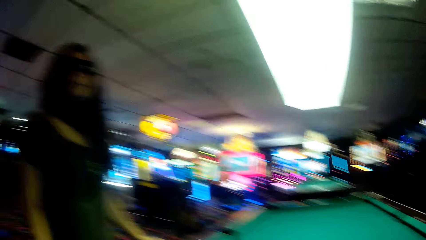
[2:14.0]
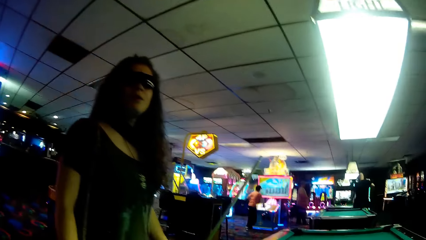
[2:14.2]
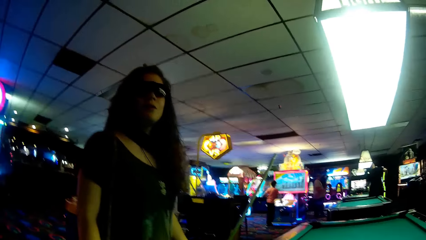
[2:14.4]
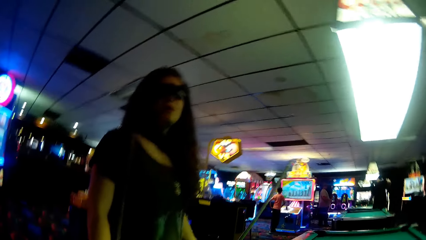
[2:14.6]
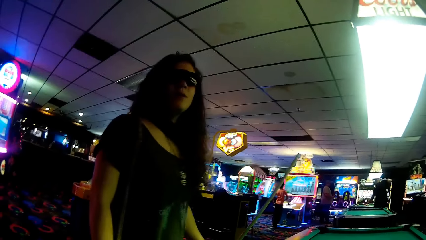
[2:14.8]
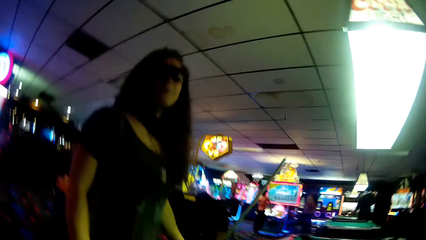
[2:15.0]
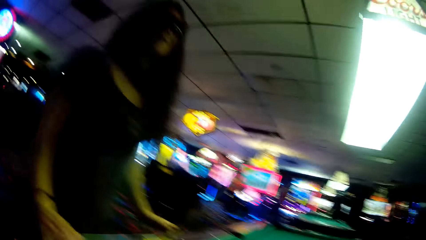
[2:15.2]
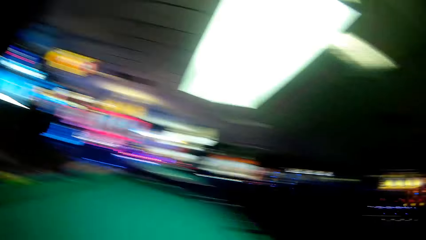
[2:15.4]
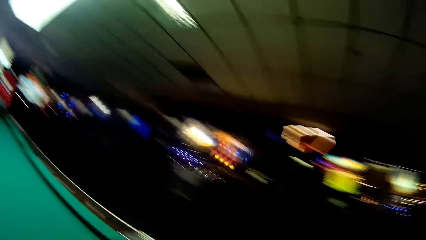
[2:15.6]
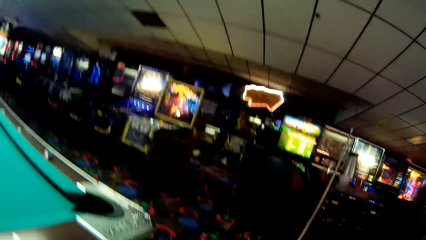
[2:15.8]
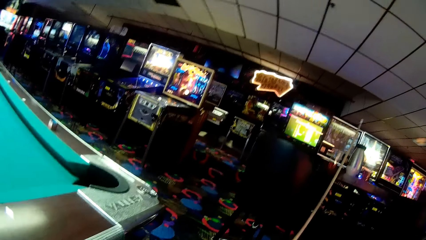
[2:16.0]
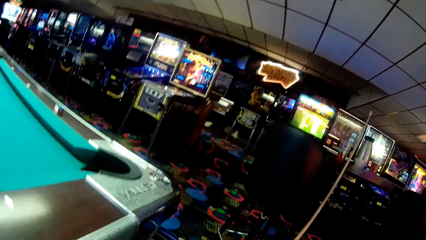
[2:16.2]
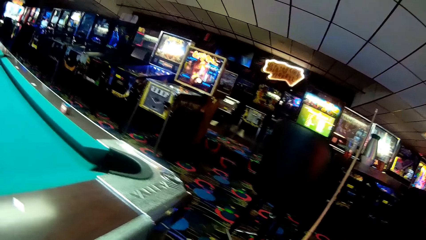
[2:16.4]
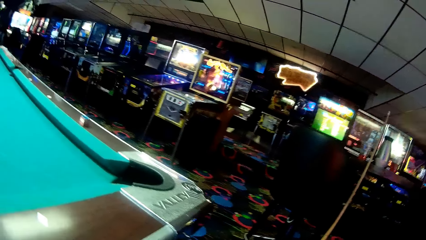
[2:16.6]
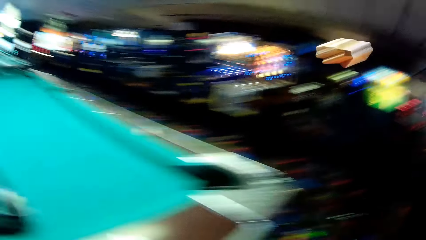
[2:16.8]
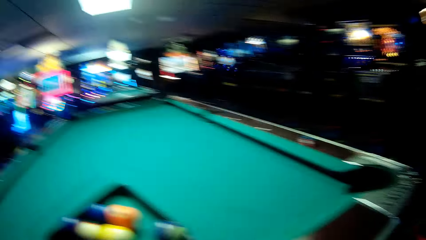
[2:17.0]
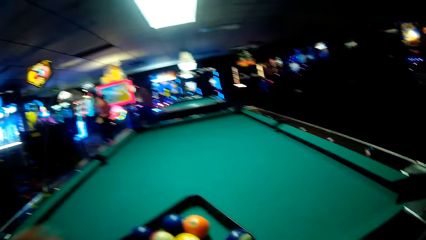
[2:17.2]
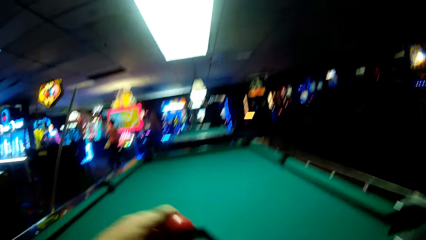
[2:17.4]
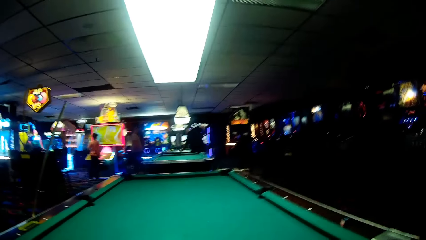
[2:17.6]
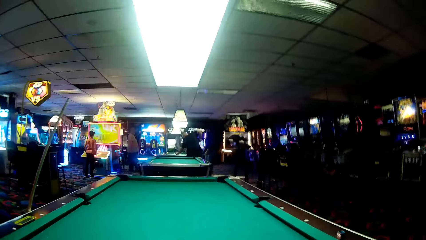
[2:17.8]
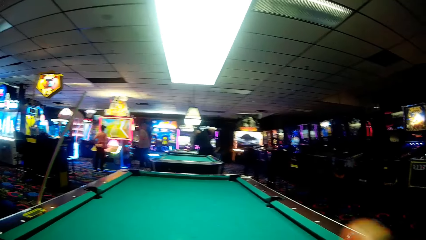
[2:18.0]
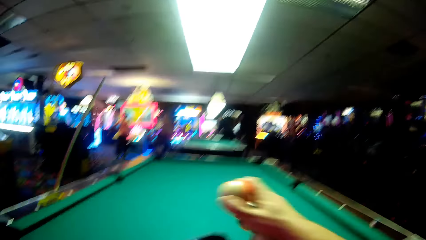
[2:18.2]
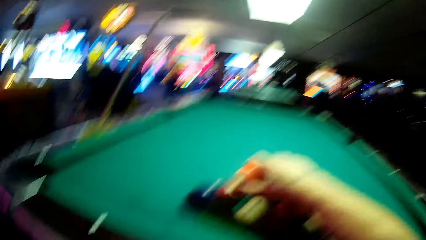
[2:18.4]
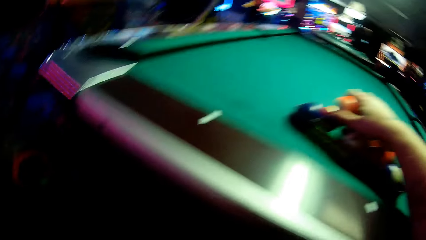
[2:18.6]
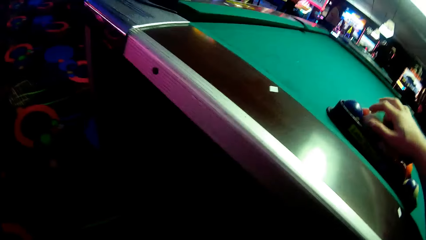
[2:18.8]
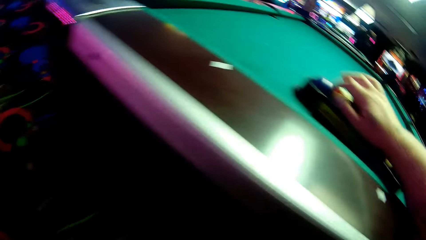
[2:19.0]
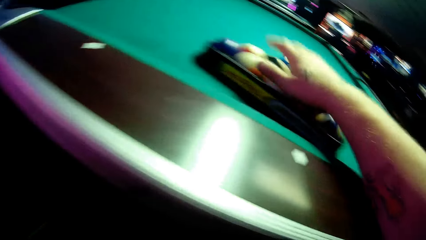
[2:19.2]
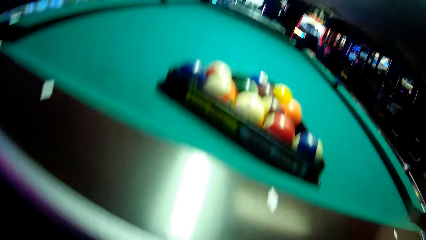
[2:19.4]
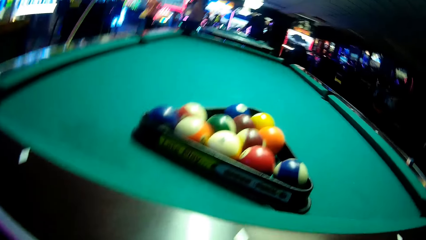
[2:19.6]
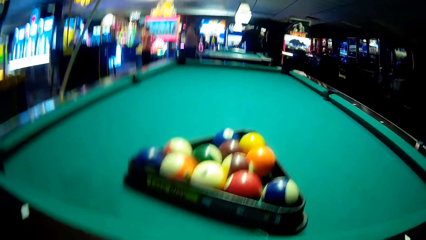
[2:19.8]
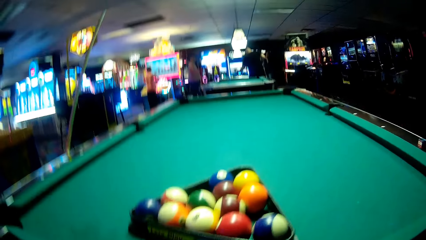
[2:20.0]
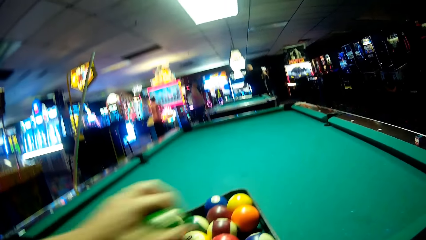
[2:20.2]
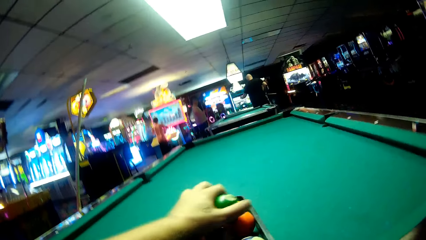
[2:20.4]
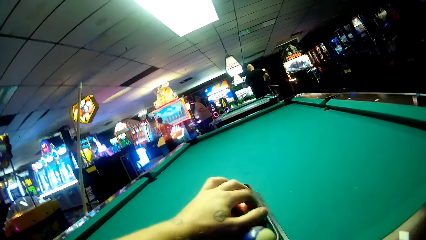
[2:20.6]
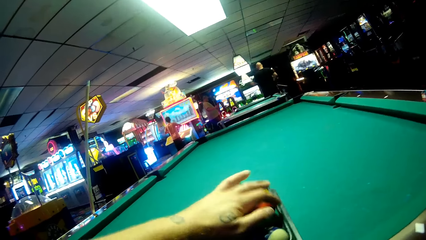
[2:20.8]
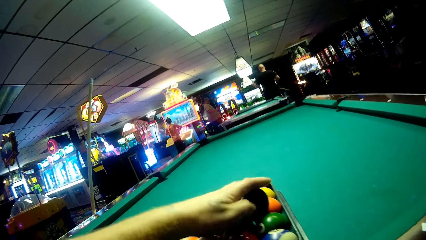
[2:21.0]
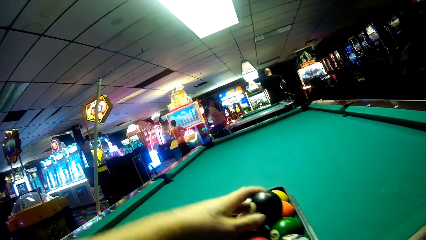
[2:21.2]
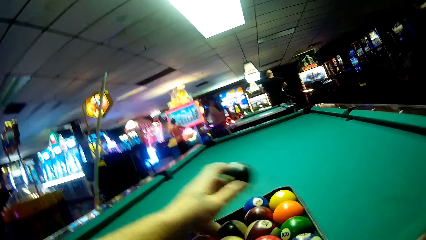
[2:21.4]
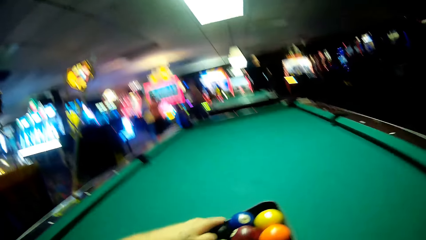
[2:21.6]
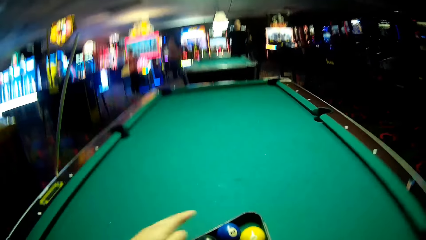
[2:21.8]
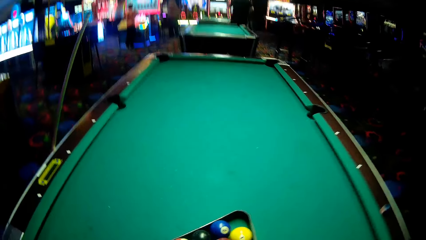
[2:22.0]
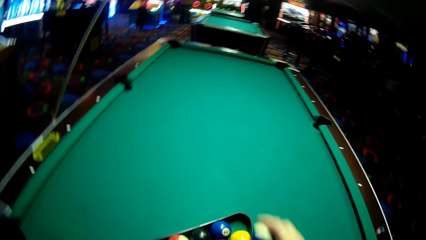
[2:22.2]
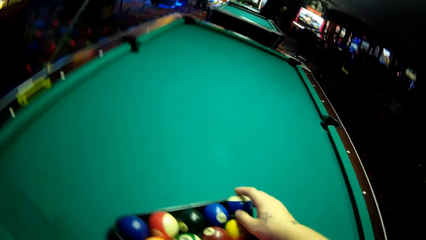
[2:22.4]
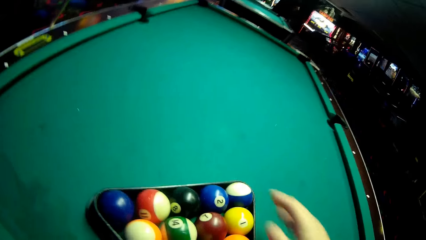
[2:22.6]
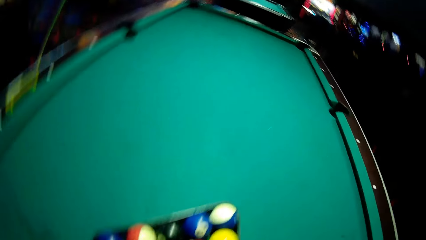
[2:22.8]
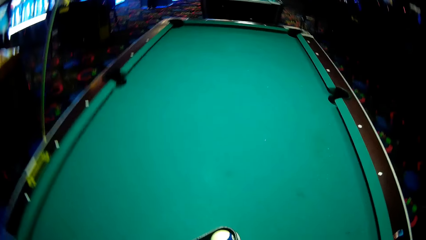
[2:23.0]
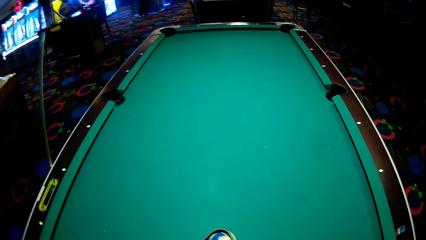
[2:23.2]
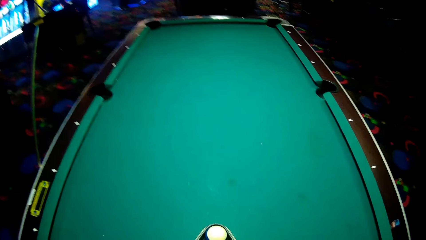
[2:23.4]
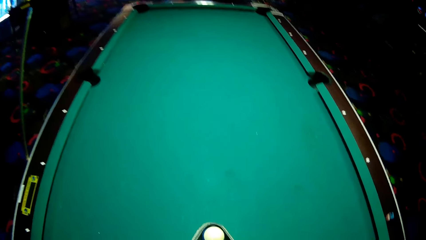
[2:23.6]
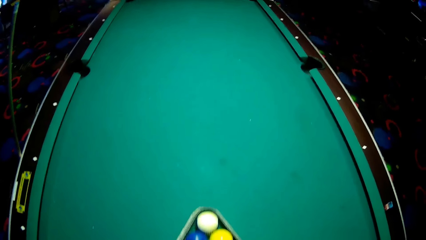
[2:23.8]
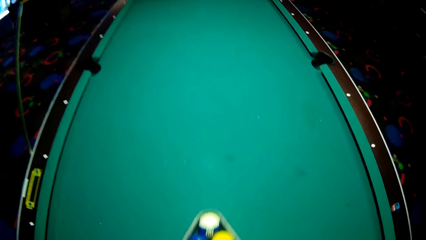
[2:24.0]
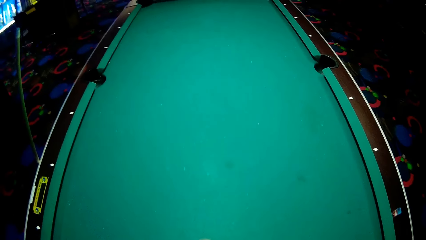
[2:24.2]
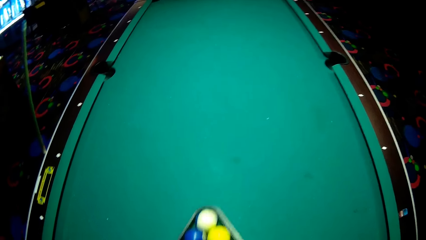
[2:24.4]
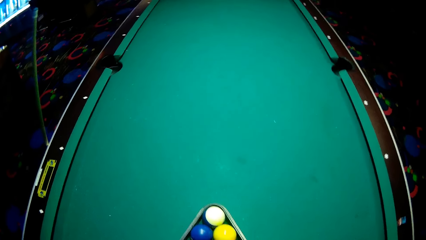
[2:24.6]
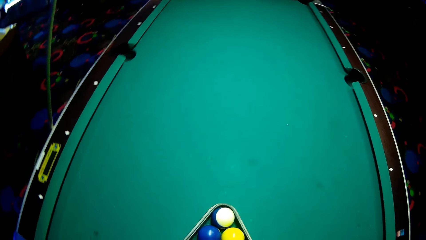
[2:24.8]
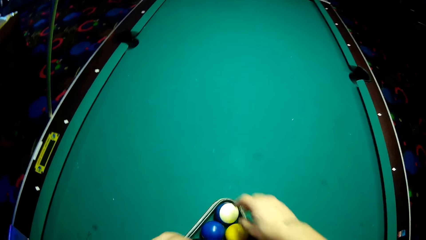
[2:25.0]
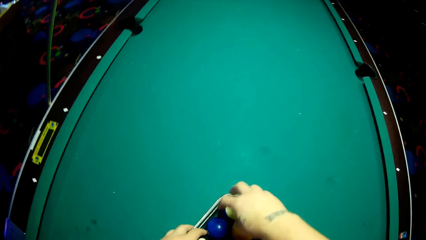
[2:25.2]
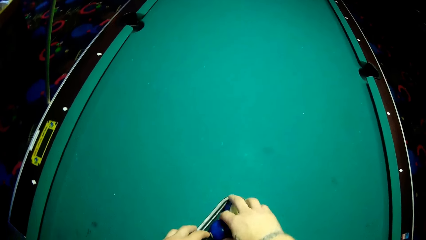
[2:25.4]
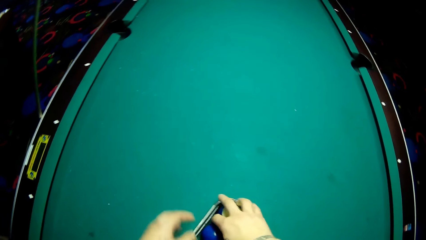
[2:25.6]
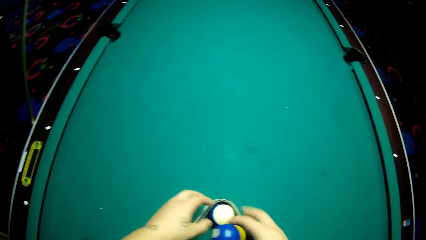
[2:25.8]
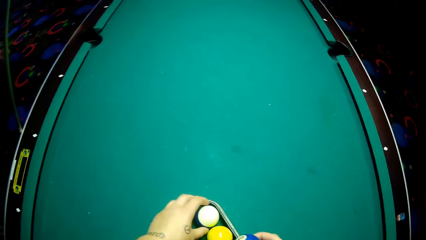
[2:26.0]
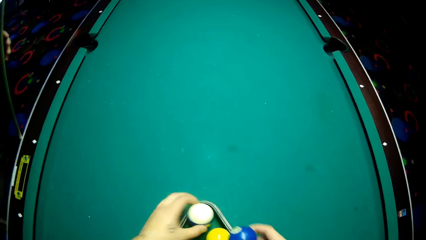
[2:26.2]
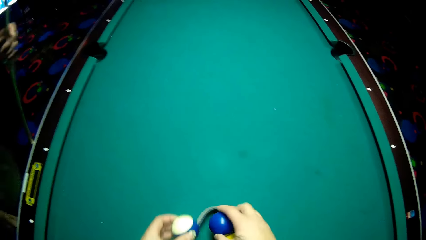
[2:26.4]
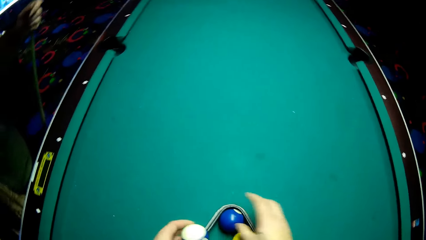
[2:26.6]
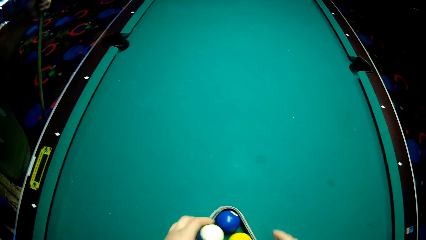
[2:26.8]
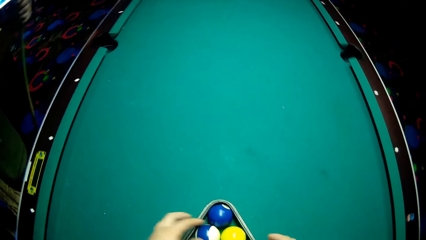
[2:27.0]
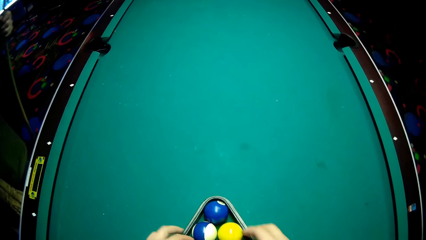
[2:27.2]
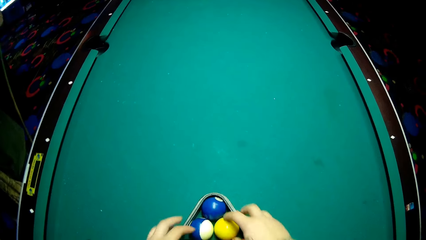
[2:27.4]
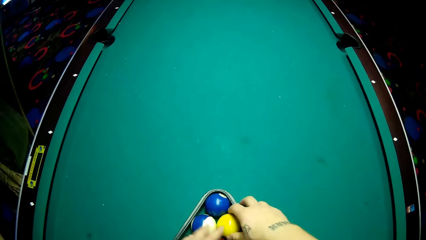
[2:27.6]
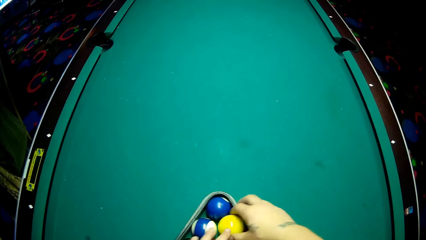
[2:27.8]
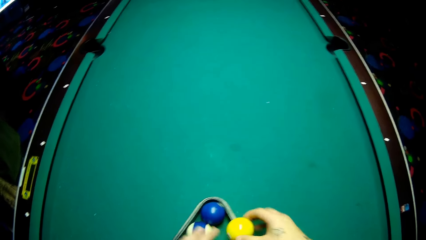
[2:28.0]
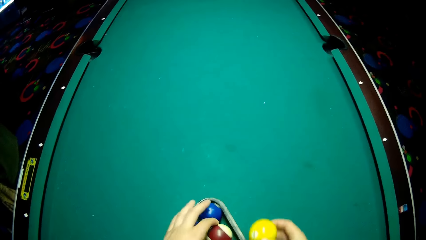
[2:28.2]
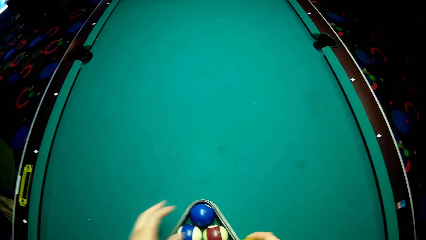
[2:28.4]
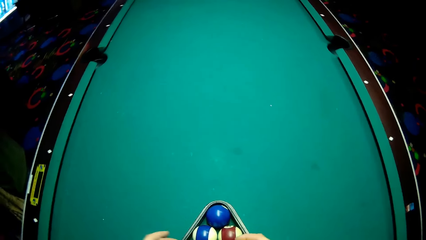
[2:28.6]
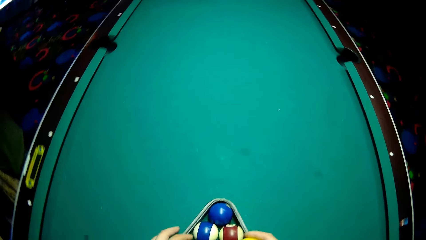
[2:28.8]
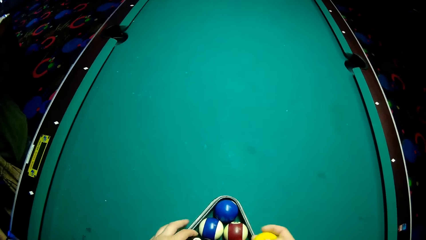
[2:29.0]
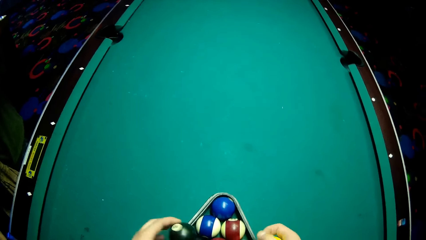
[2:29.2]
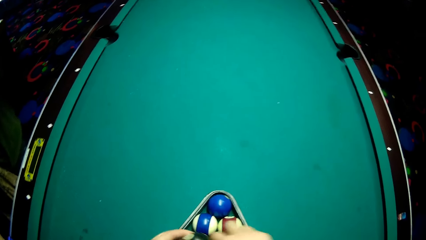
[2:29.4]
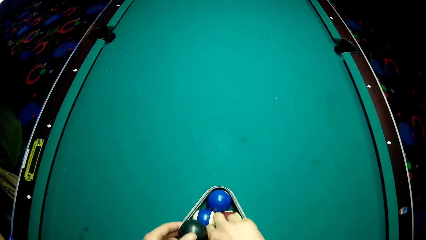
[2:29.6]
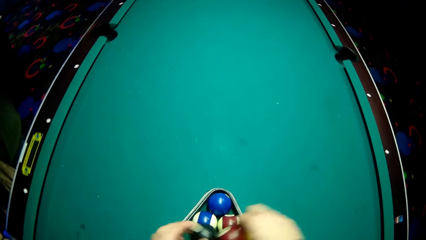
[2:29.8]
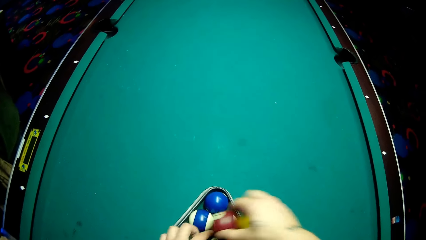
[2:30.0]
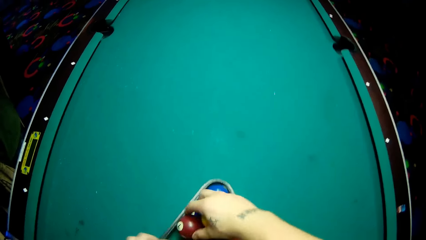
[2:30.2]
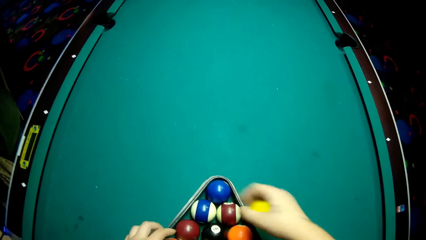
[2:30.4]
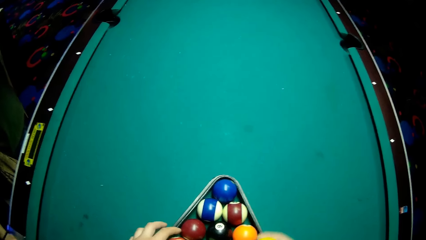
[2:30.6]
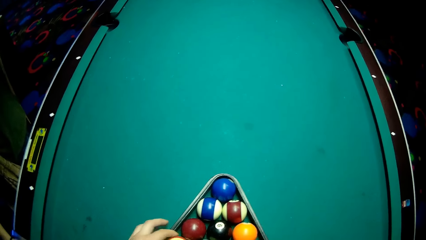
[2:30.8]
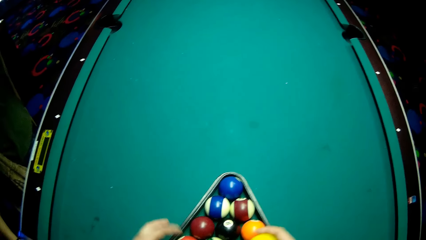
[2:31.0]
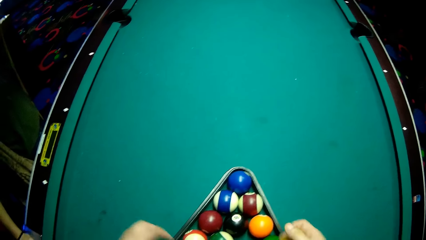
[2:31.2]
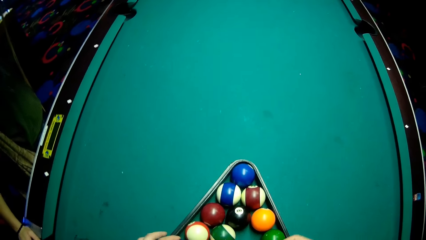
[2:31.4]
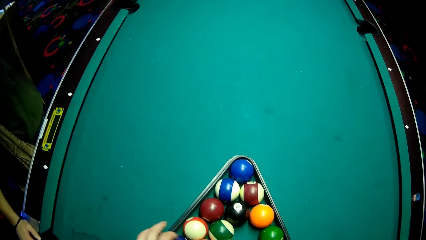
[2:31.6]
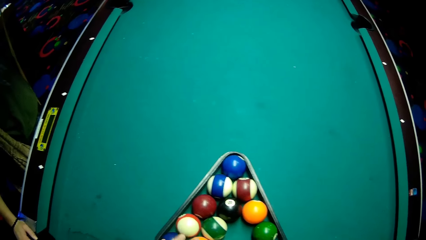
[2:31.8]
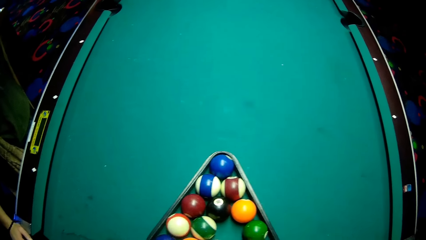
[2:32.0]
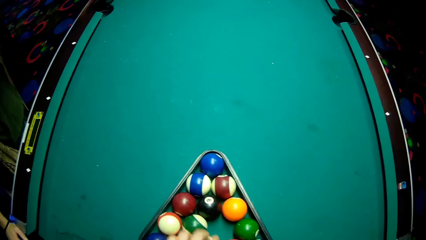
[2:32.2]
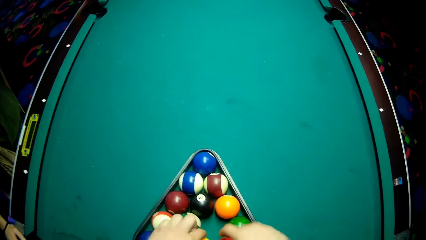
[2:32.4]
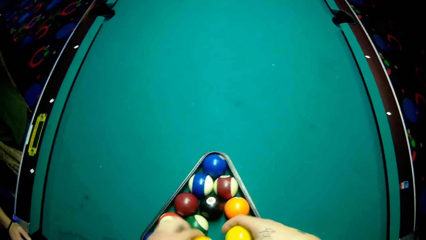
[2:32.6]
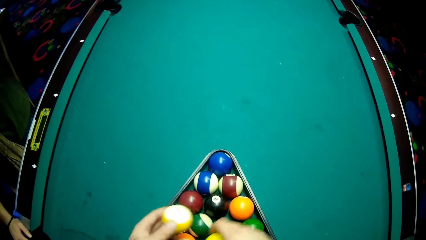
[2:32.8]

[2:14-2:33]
The camera wearer takes the balls. They put the balls on the rack on the pool table. They move the rack and arrange the balls in the rack.
